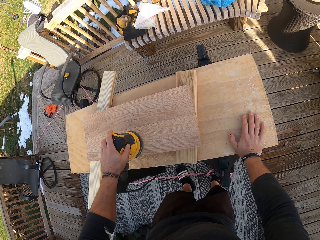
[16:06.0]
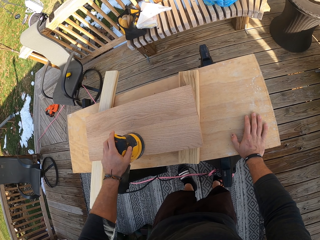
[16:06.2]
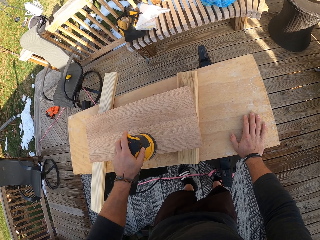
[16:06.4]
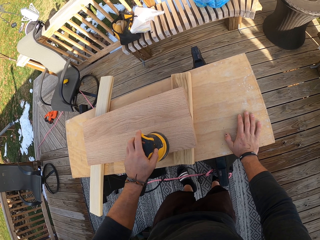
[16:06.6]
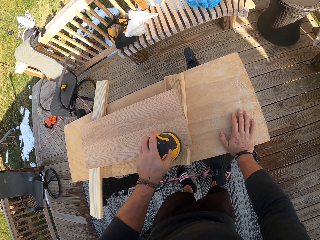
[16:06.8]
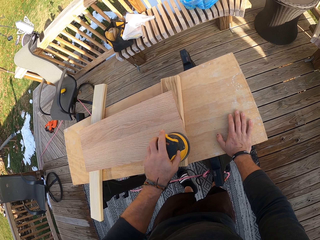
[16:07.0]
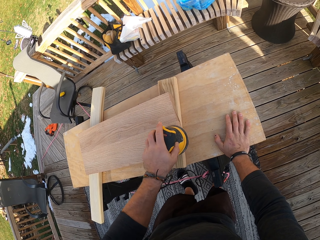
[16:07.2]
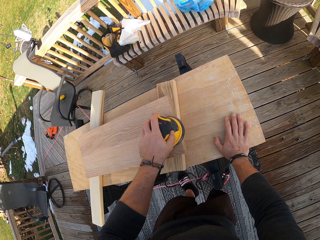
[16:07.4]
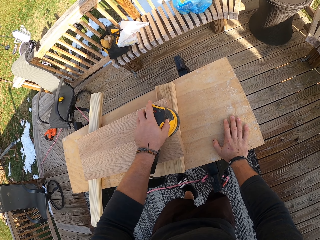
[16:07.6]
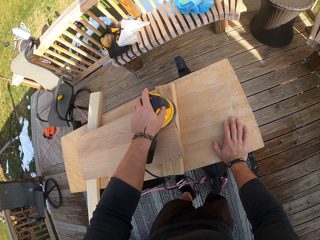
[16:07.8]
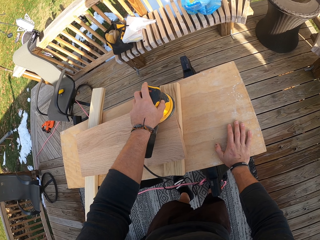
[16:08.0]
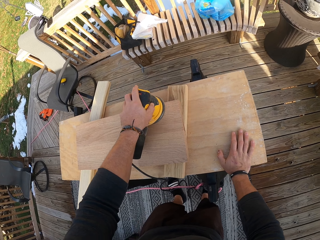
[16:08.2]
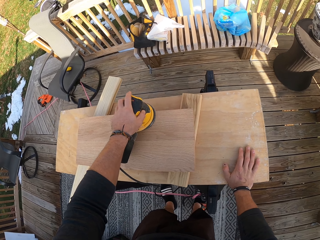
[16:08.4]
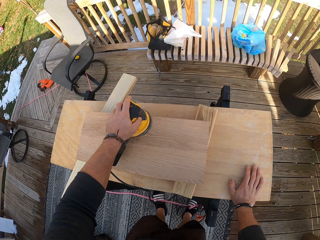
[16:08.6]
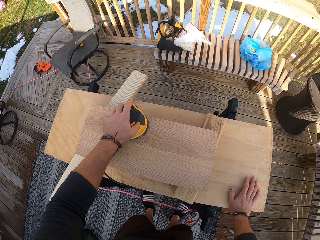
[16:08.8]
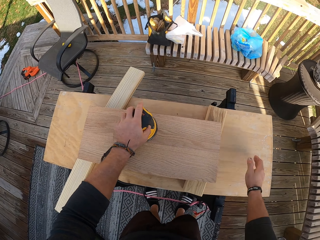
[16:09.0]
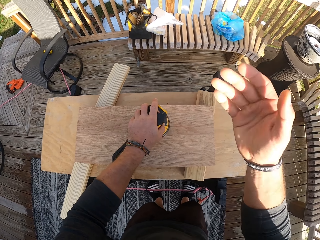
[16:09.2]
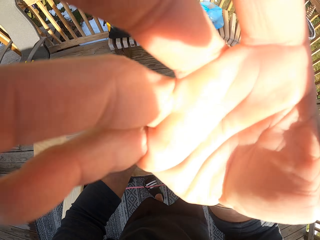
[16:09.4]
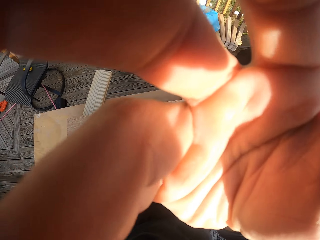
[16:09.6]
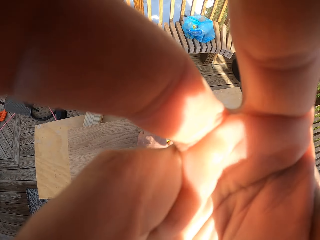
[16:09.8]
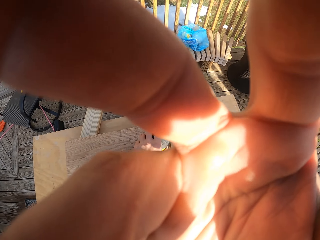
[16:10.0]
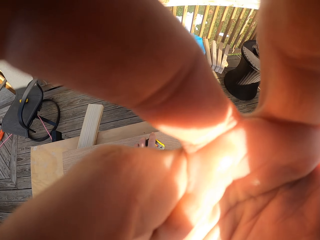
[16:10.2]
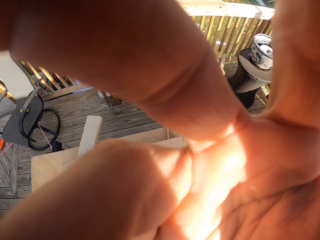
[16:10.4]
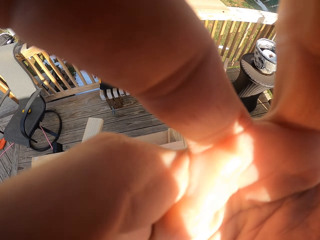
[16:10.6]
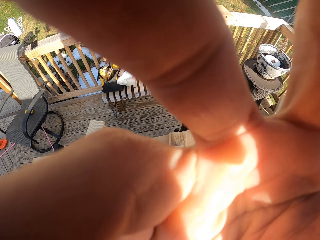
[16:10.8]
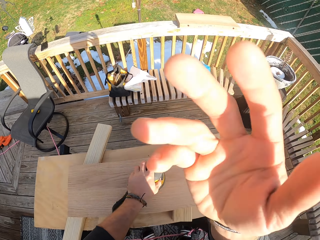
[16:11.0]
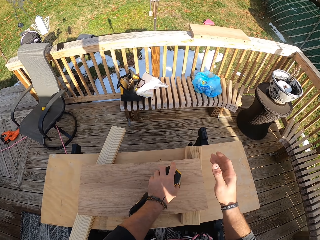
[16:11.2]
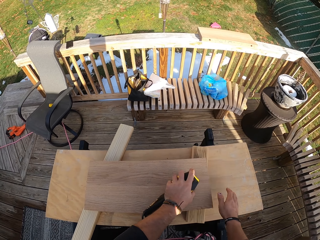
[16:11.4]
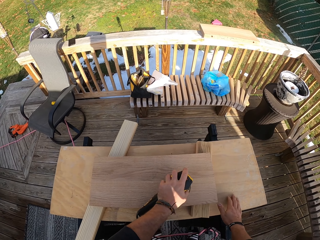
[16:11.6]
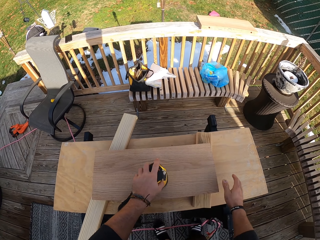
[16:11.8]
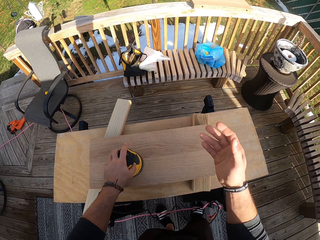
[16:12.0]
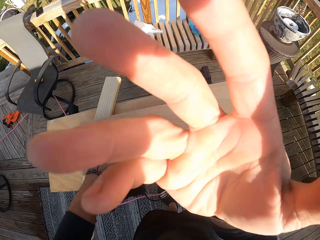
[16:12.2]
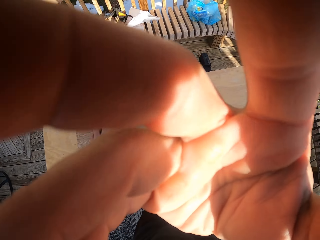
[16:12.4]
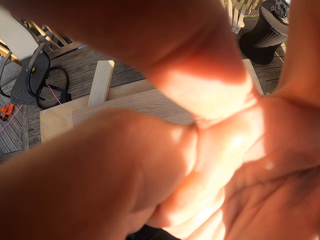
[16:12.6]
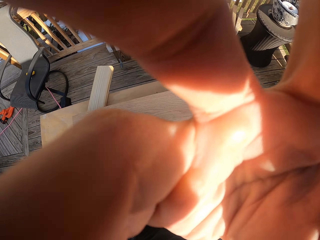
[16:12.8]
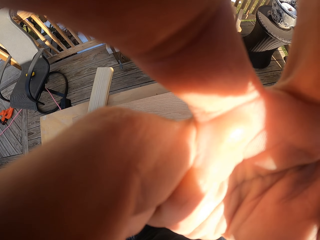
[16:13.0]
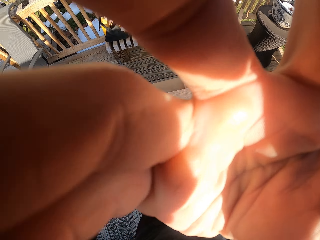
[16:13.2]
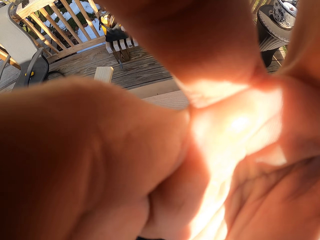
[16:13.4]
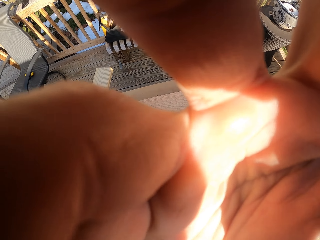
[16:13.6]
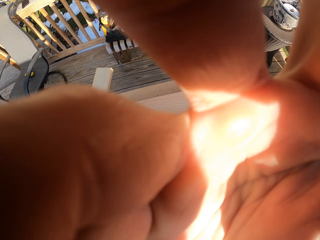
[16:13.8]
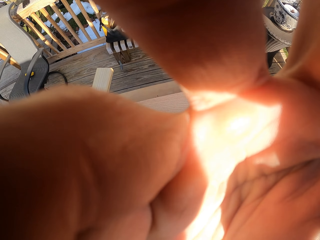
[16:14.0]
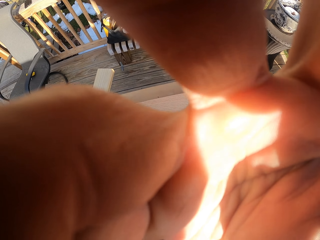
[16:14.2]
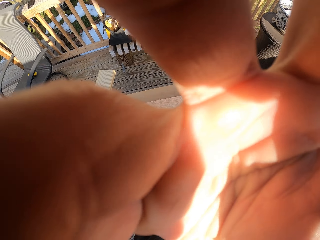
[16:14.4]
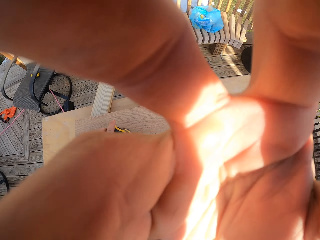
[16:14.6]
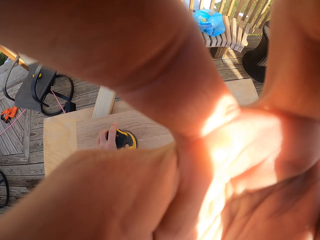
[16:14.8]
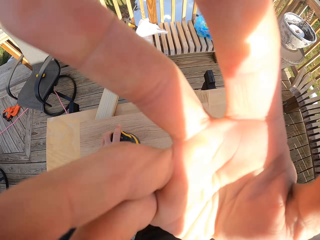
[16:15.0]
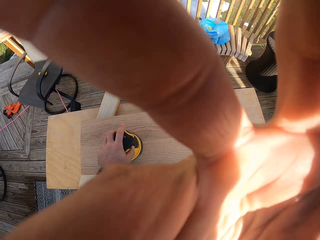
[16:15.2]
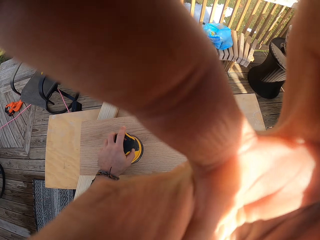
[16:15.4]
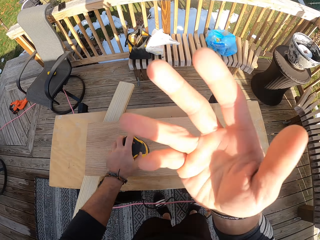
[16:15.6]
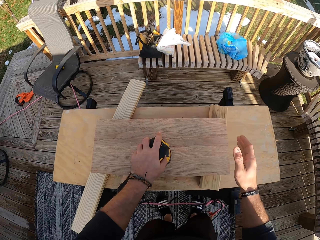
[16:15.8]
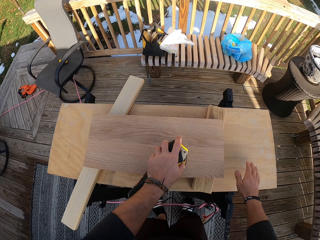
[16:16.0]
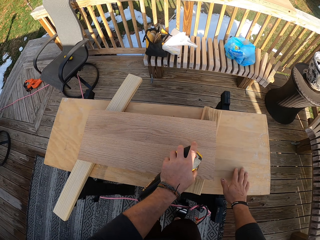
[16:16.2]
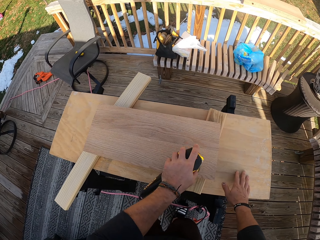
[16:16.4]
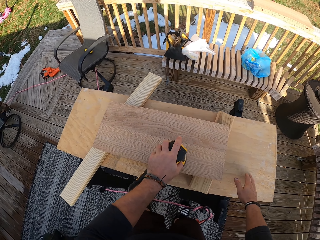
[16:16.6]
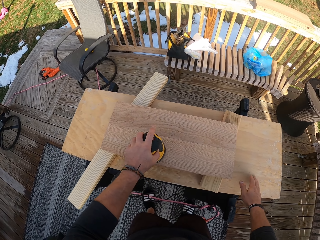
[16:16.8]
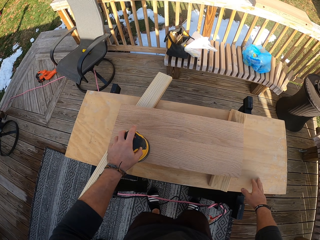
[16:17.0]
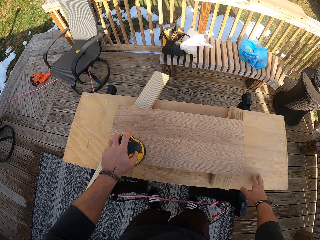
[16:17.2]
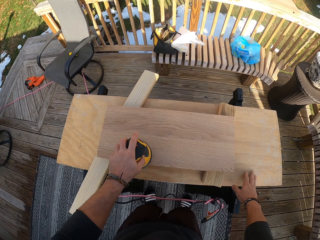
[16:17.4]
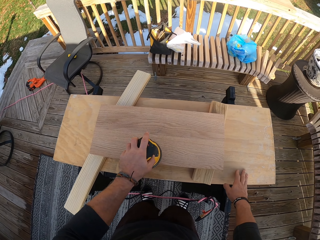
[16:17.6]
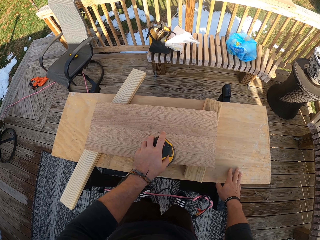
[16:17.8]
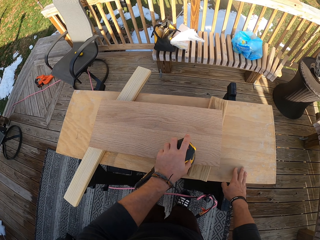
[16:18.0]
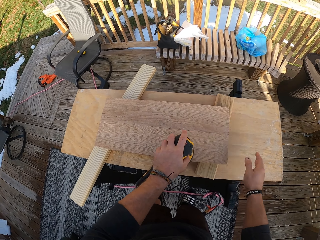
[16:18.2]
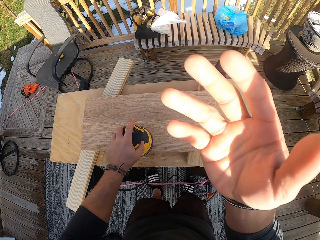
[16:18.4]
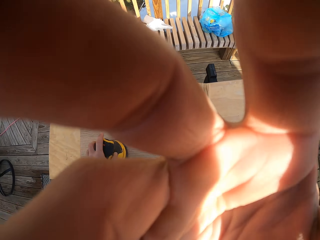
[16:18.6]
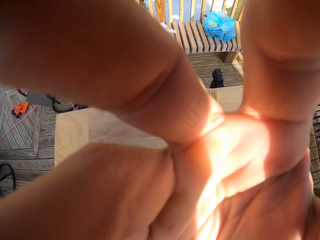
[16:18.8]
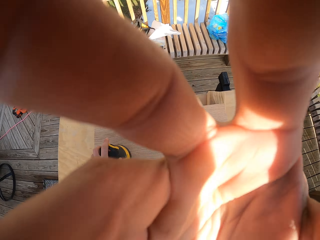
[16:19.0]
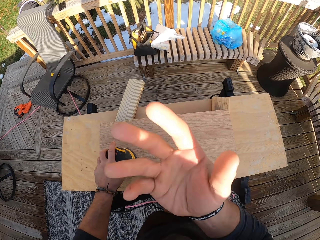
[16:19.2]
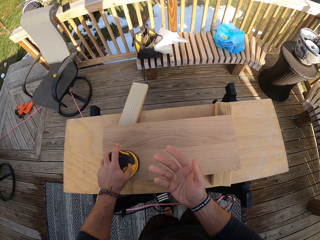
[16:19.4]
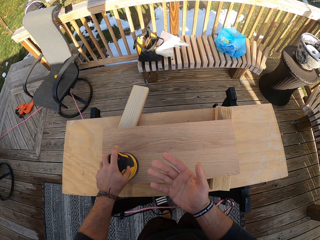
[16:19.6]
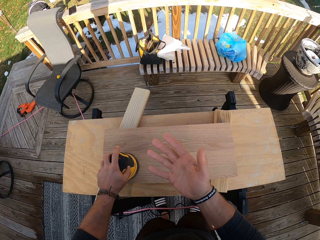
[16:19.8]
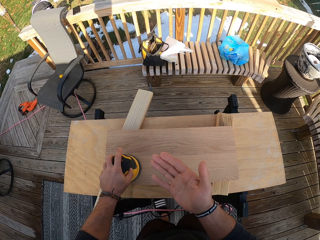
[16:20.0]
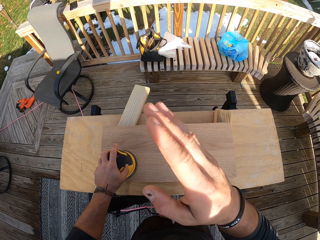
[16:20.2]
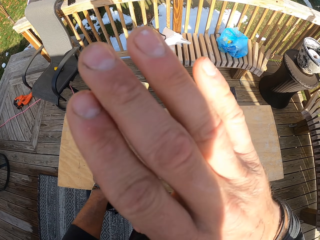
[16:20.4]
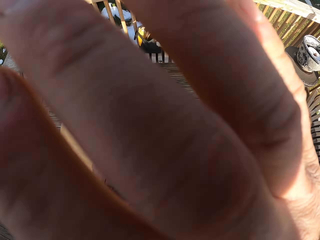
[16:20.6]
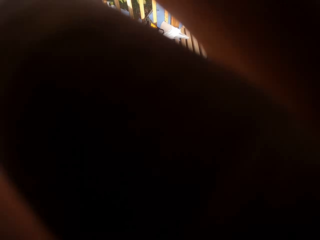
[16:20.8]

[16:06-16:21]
The camera wearer smoothens the wood. He places his right hand on the table. He touches the camera with his right hand. He places his right hand on the table again. He smoothens the wood.

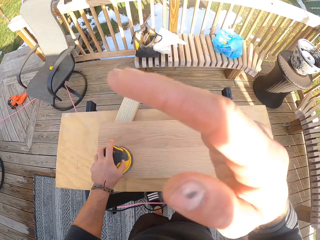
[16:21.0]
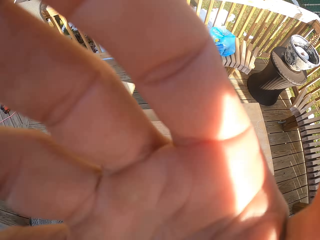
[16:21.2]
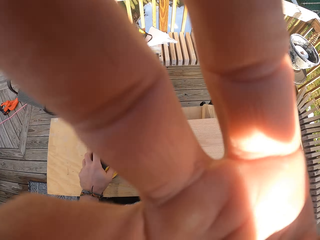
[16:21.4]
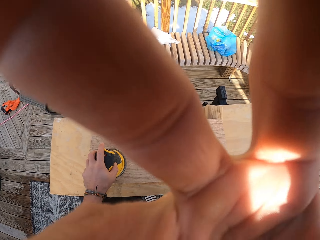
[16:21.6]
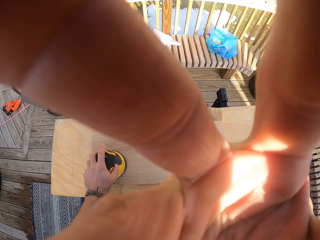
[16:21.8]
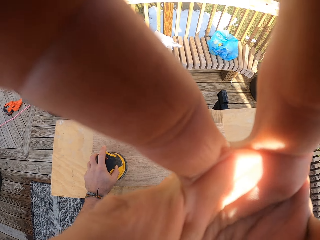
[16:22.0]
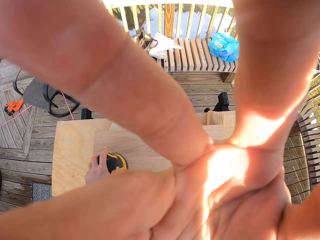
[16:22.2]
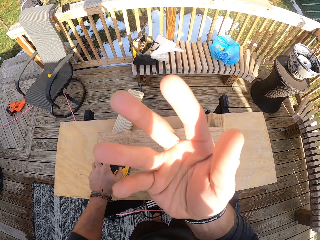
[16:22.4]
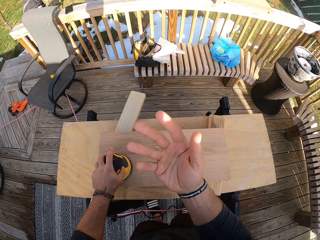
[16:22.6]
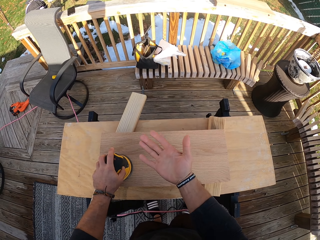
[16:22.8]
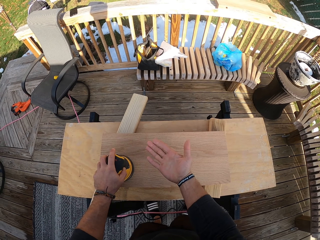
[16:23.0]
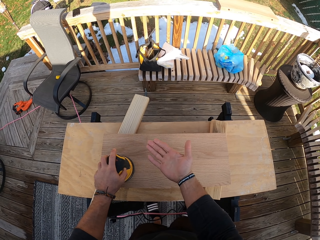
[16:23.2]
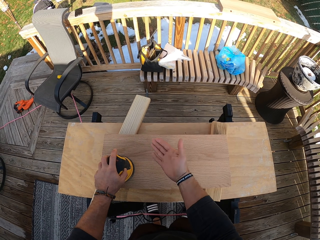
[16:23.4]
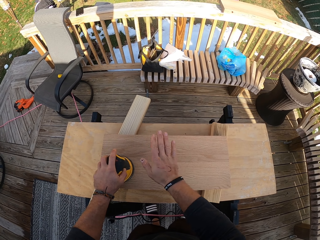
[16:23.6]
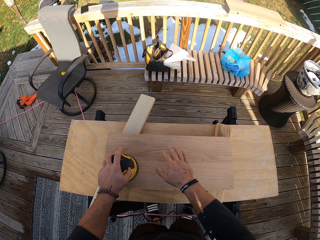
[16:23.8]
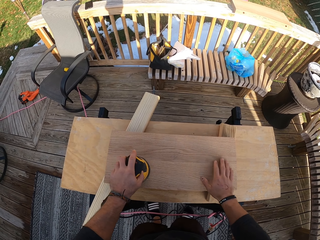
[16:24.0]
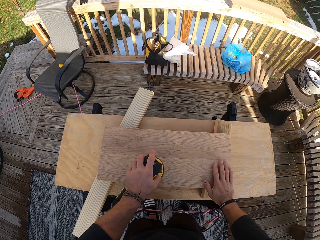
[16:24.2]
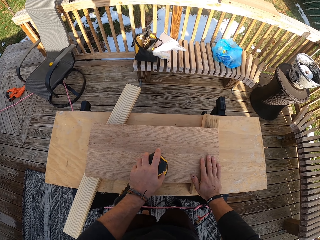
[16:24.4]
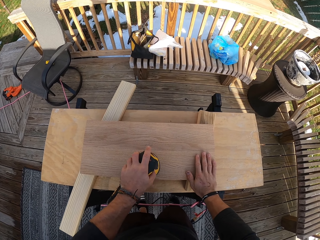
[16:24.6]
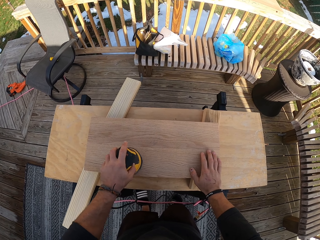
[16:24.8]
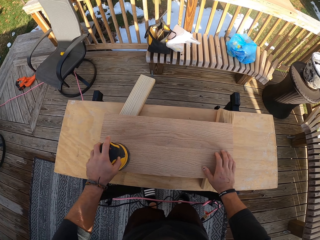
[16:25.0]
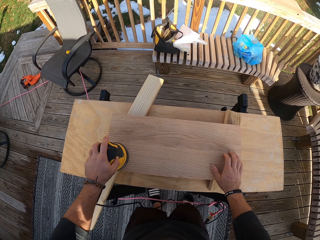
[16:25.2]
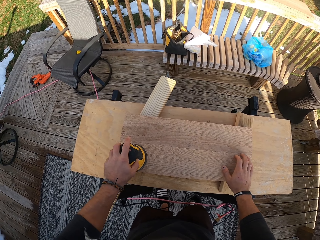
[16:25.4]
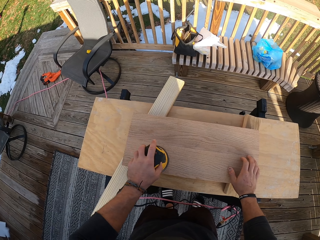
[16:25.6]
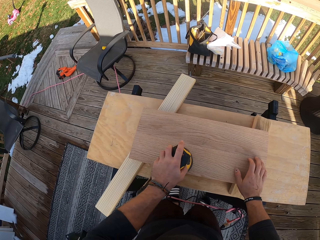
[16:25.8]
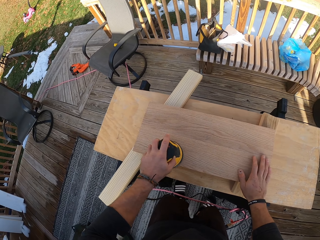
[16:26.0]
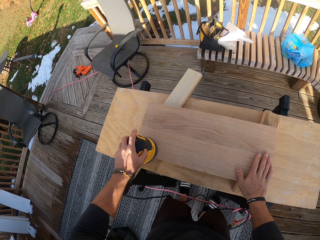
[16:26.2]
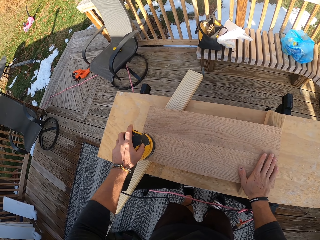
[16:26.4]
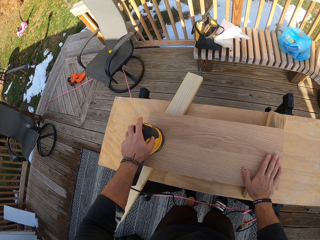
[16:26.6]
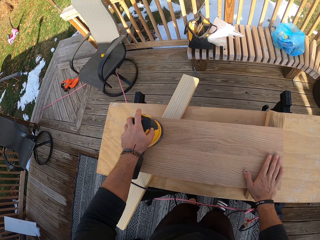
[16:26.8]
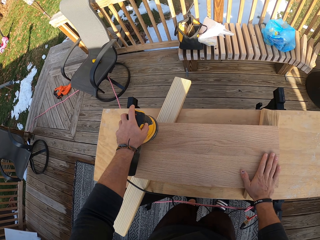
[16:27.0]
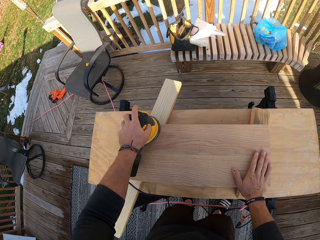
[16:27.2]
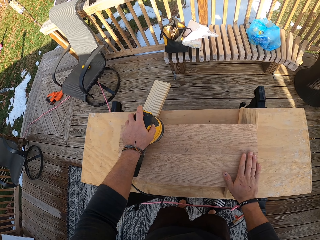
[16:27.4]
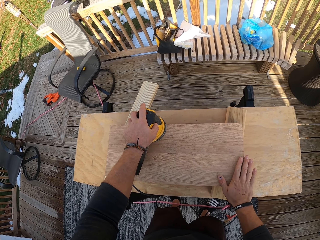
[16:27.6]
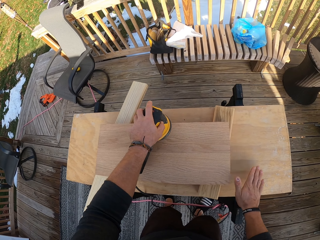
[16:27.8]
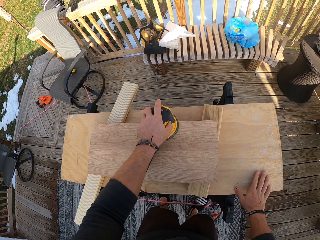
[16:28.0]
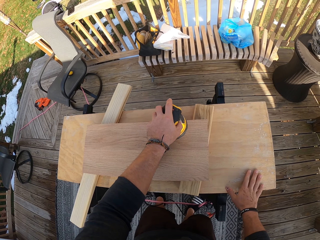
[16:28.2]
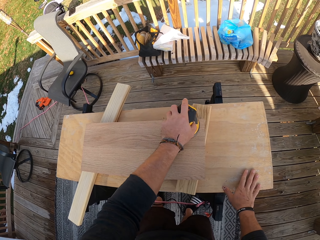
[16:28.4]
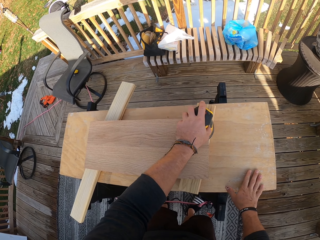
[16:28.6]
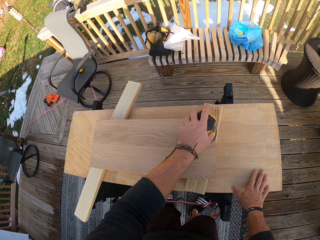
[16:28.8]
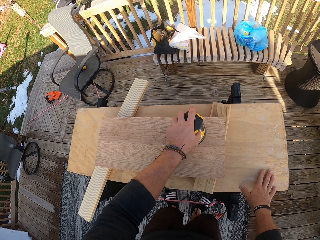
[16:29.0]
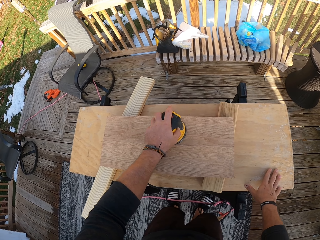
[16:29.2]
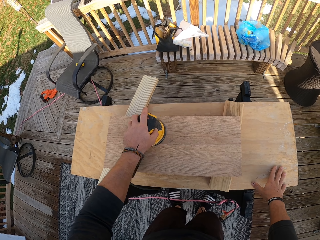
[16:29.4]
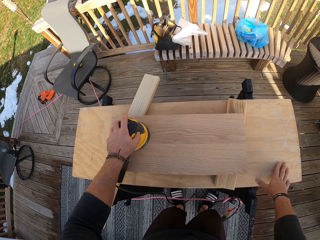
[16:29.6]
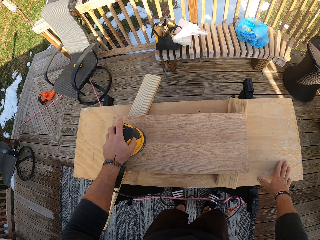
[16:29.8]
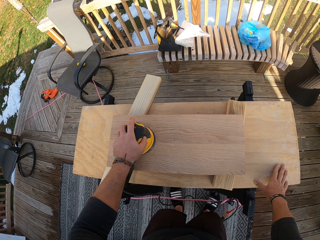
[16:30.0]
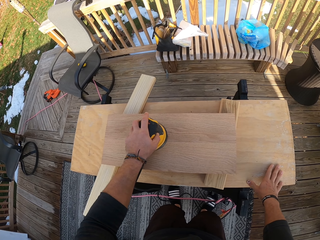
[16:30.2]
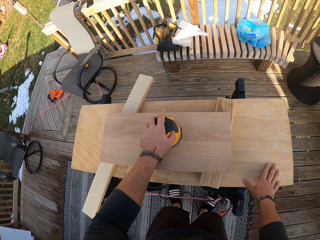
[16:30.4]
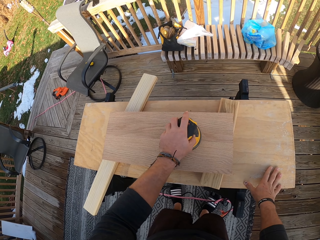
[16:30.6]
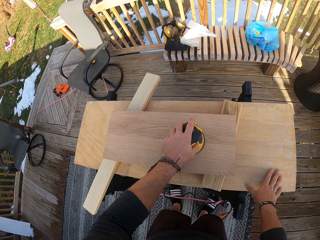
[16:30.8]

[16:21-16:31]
The camera wearer touches the camera with his right hand. He flips his right hand. He places his right hand on the piece of wood on the table. He places his right hand on the table.
